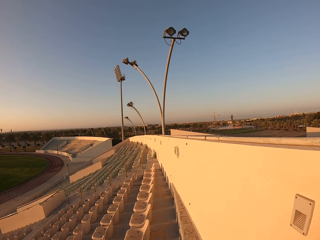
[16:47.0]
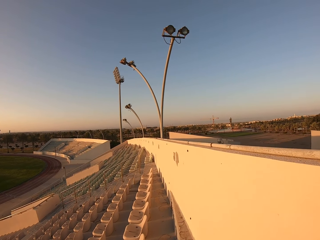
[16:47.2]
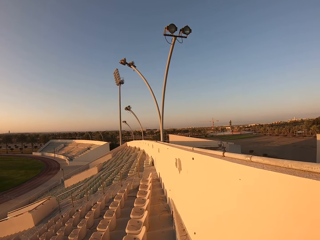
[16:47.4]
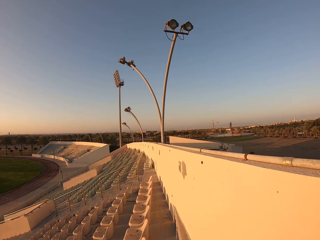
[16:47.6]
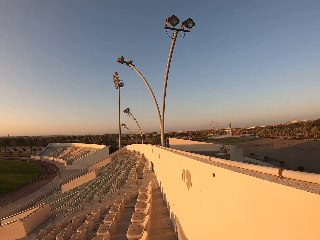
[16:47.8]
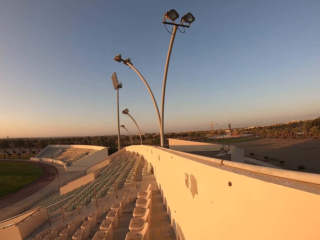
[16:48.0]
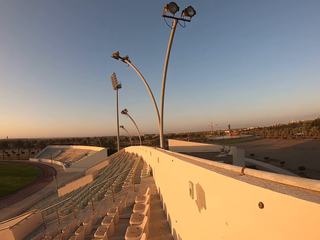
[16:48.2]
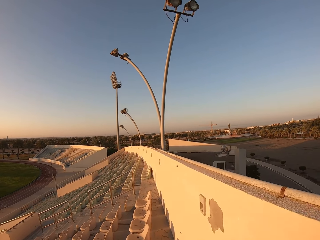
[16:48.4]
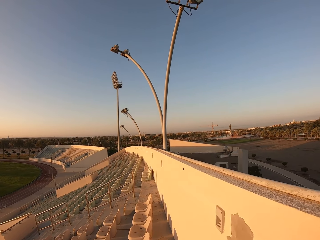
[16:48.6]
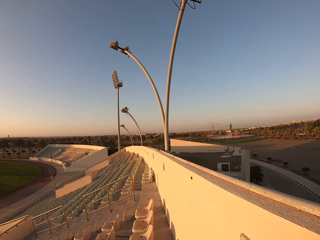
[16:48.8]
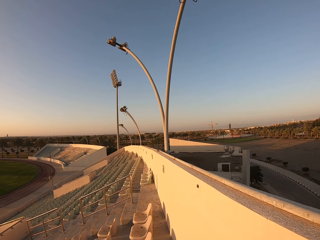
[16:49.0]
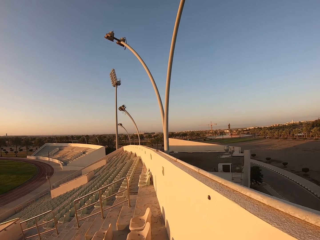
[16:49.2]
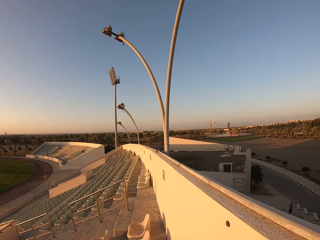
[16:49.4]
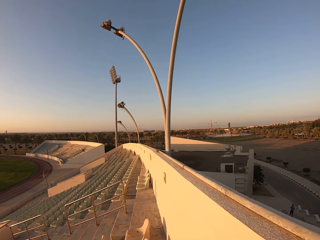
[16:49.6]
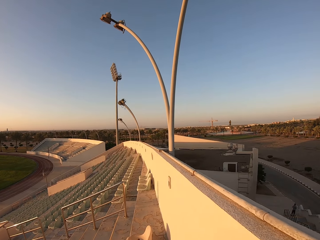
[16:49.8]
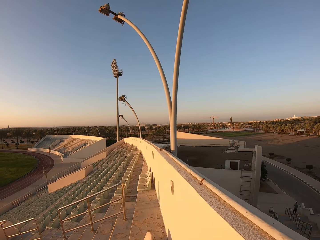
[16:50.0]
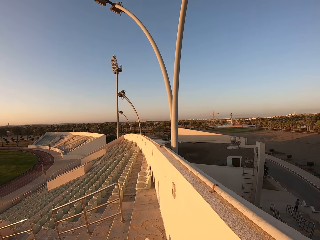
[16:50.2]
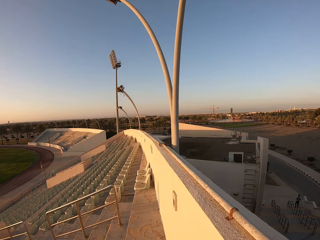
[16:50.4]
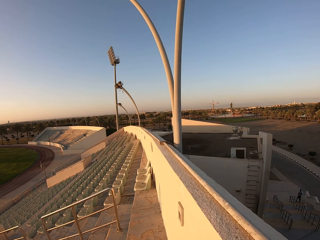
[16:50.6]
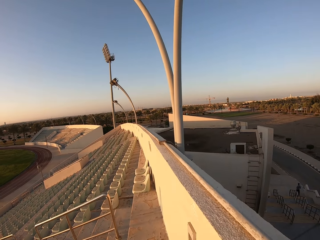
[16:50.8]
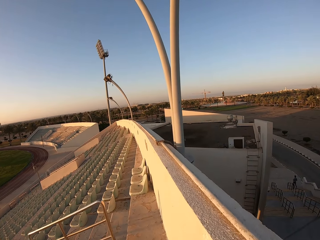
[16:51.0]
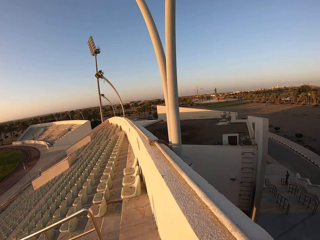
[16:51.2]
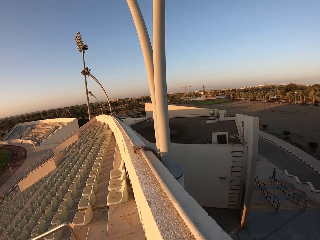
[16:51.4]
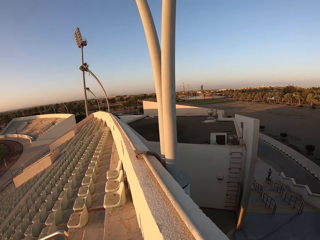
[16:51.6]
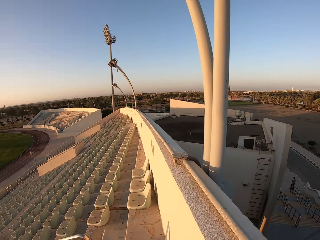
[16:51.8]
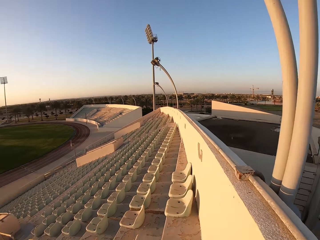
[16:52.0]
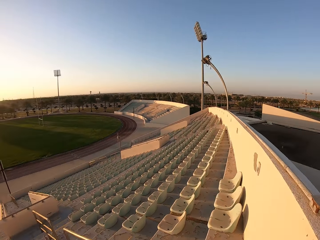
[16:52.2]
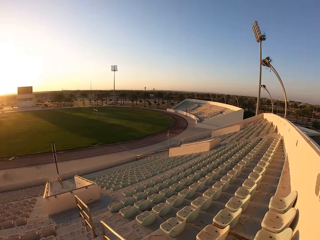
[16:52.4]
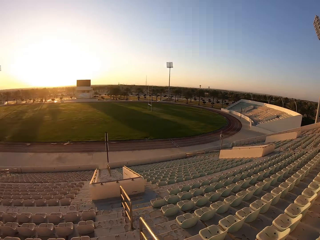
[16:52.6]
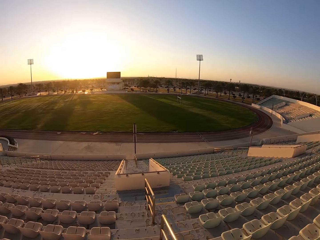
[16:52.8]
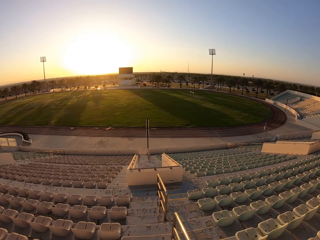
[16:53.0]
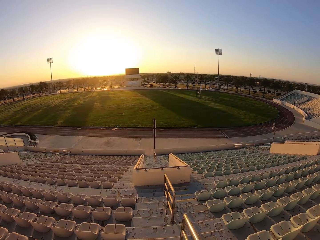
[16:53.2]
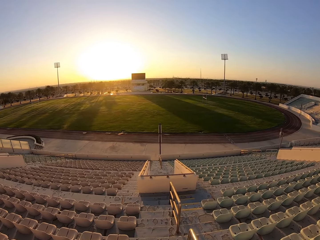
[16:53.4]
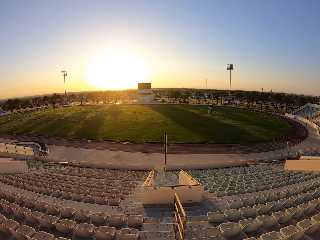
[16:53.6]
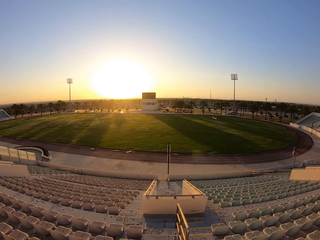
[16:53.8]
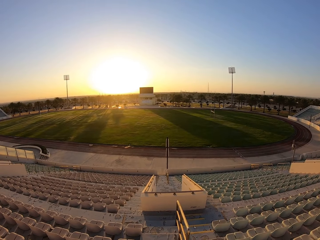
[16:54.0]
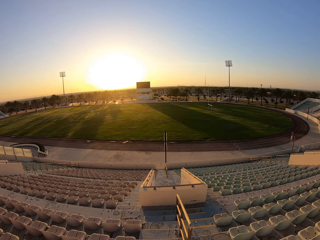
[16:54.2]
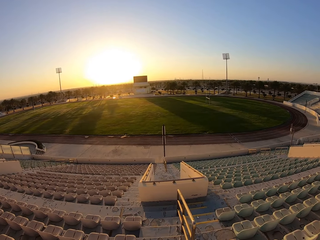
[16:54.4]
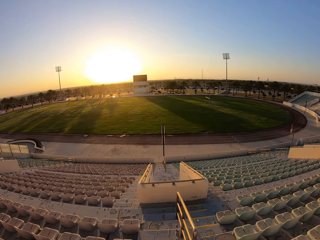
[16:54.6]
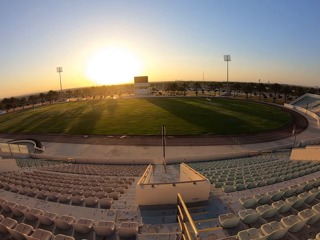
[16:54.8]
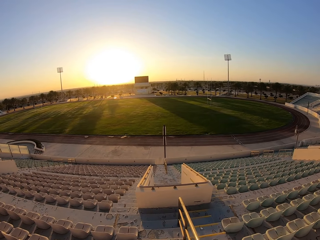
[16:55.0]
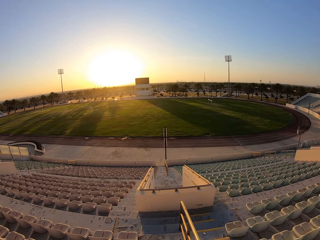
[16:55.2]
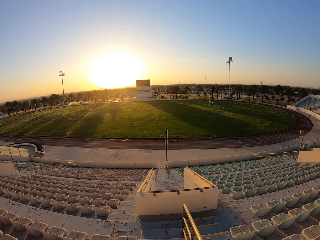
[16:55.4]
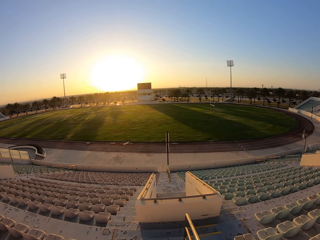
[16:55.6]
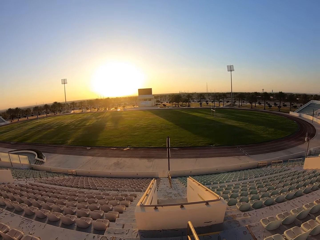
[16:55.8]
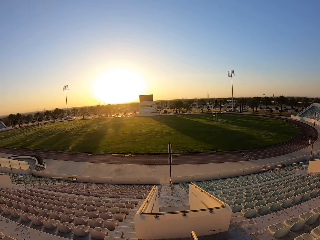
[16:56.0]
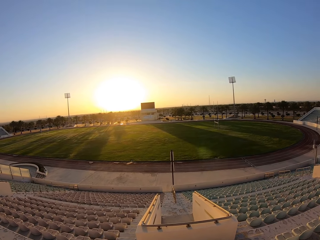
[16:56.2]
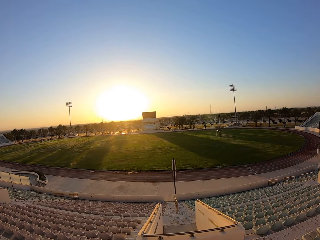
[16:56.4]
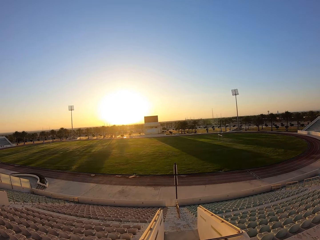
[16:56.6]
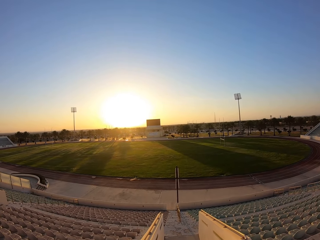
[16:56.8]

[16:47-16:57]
The camera wearer jogs down the stairs.

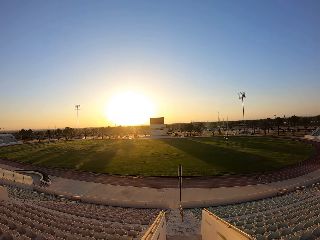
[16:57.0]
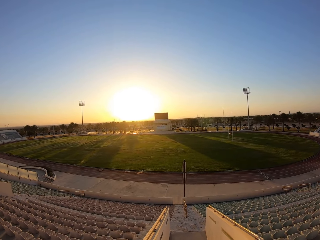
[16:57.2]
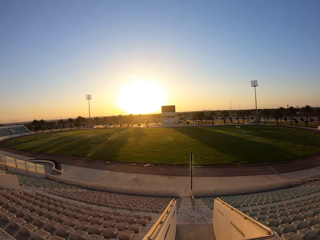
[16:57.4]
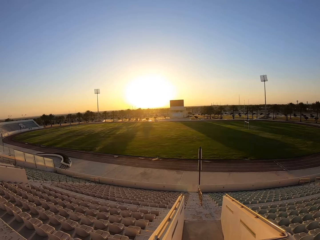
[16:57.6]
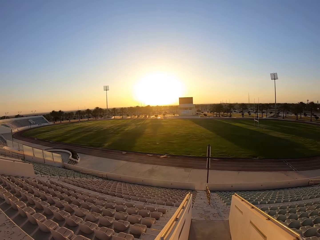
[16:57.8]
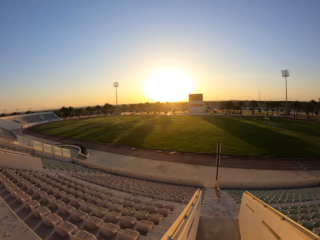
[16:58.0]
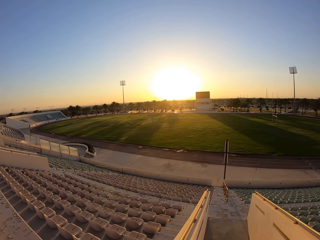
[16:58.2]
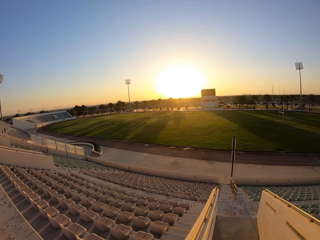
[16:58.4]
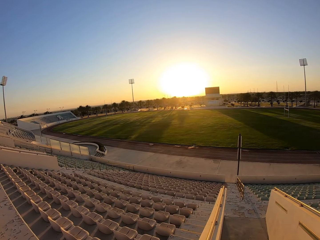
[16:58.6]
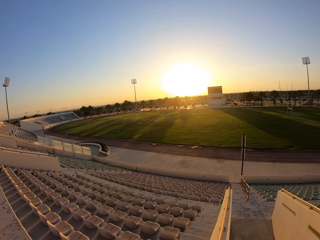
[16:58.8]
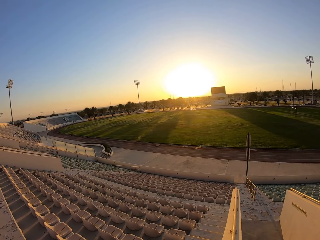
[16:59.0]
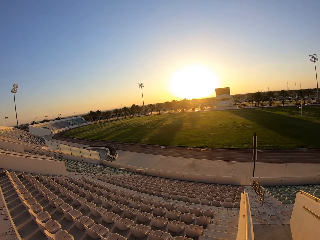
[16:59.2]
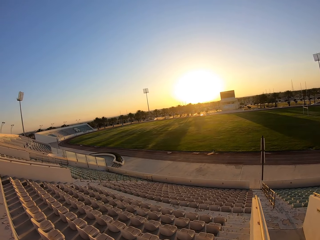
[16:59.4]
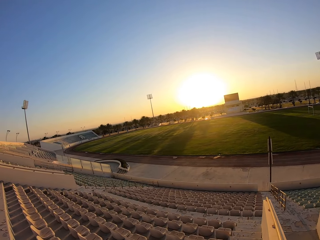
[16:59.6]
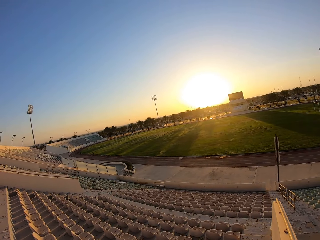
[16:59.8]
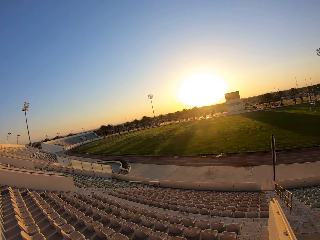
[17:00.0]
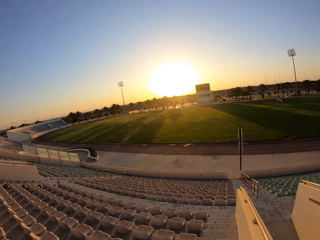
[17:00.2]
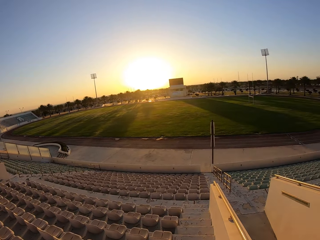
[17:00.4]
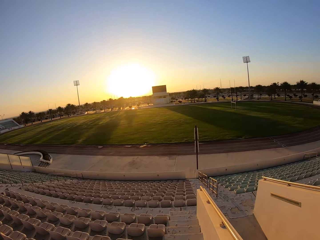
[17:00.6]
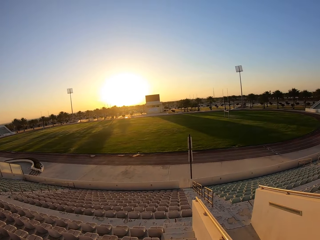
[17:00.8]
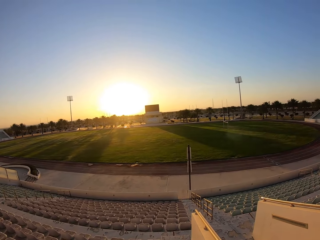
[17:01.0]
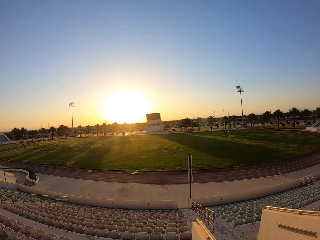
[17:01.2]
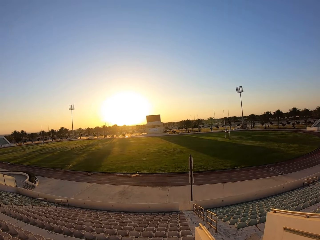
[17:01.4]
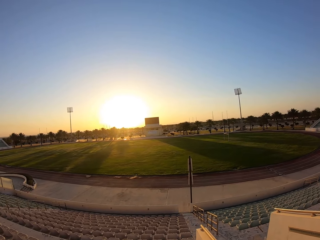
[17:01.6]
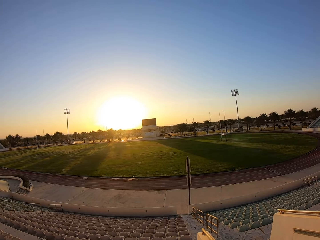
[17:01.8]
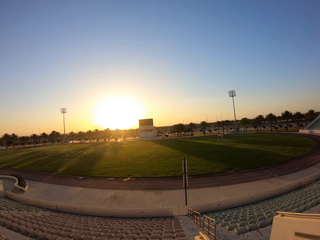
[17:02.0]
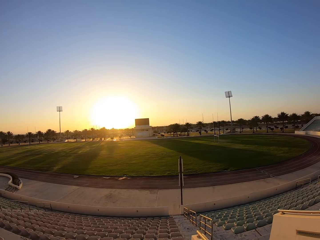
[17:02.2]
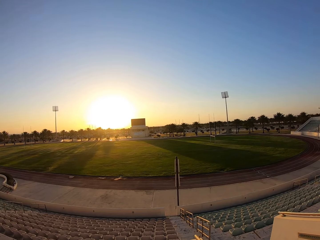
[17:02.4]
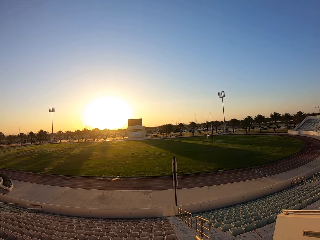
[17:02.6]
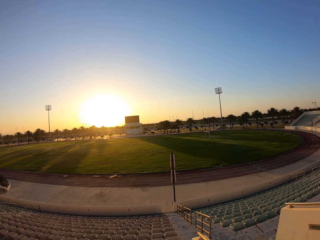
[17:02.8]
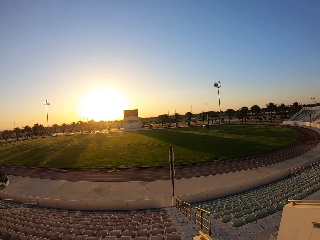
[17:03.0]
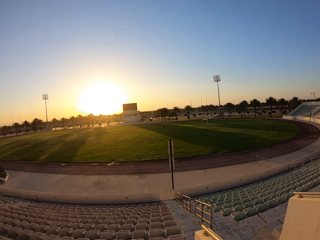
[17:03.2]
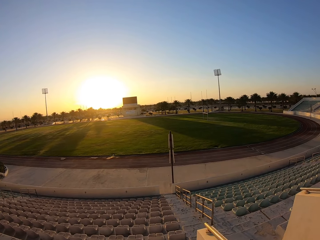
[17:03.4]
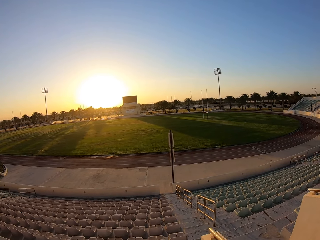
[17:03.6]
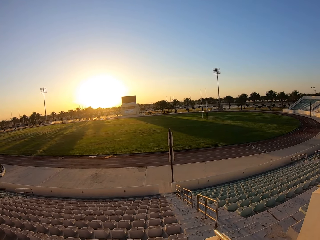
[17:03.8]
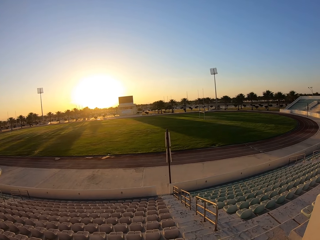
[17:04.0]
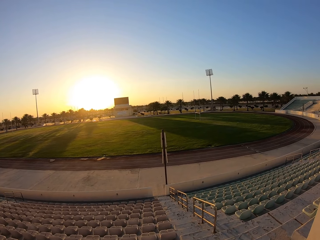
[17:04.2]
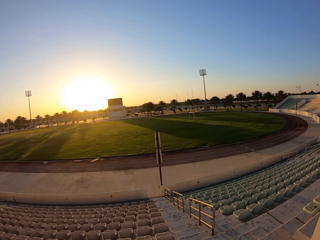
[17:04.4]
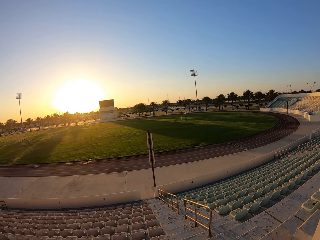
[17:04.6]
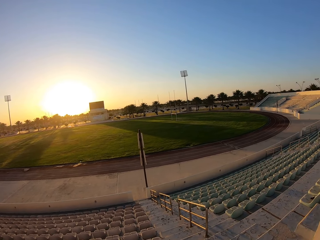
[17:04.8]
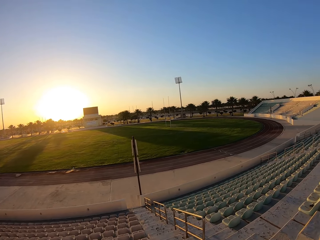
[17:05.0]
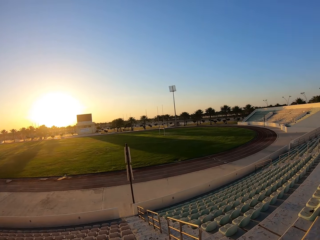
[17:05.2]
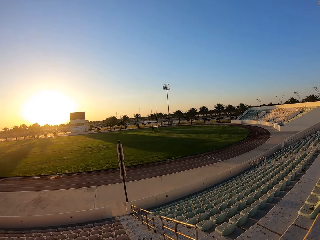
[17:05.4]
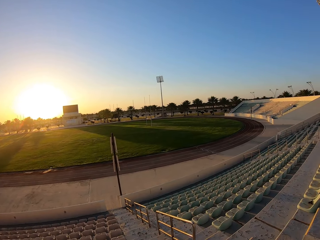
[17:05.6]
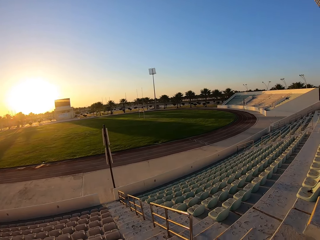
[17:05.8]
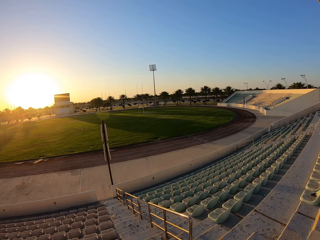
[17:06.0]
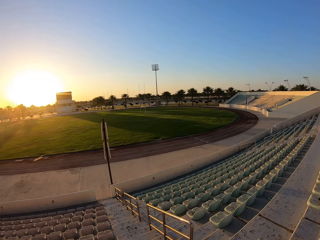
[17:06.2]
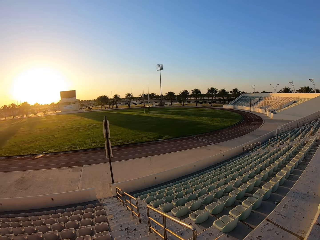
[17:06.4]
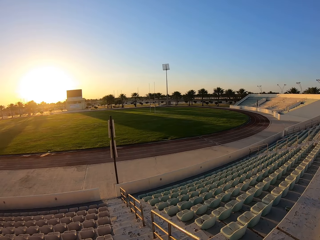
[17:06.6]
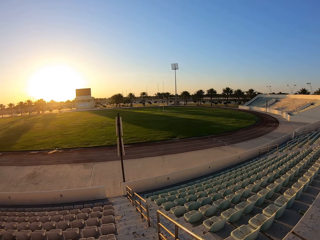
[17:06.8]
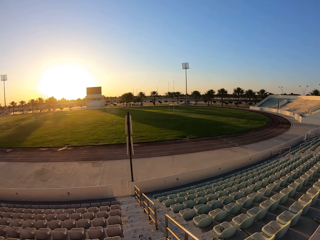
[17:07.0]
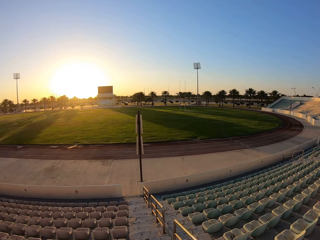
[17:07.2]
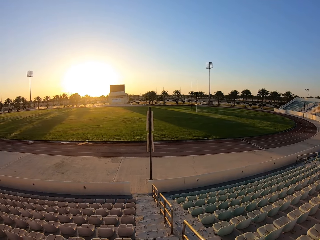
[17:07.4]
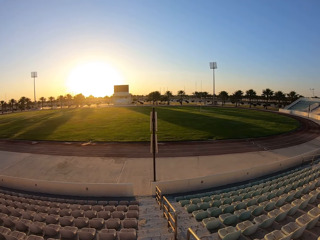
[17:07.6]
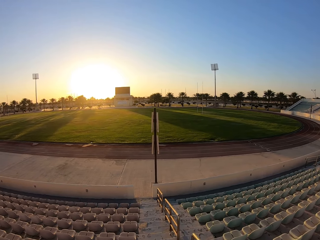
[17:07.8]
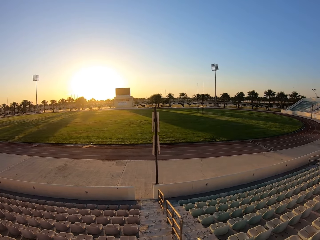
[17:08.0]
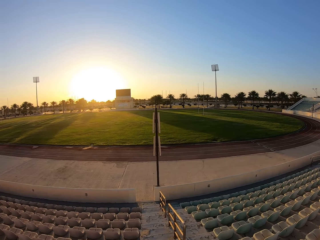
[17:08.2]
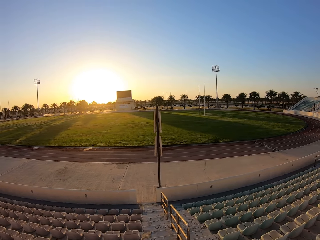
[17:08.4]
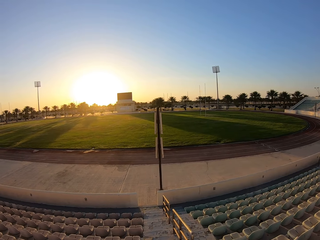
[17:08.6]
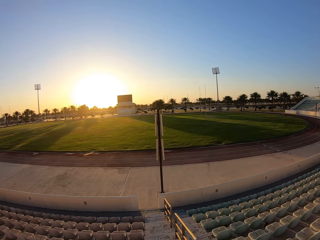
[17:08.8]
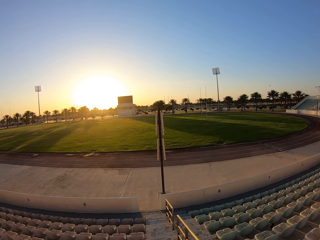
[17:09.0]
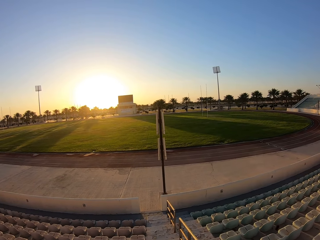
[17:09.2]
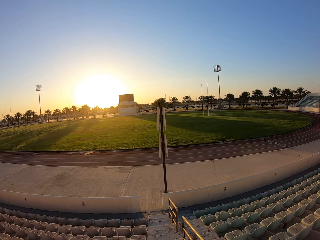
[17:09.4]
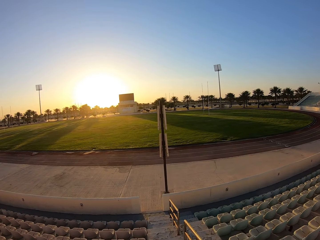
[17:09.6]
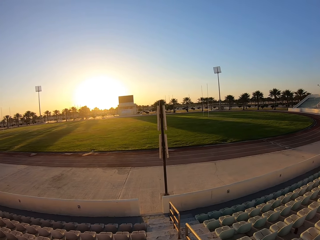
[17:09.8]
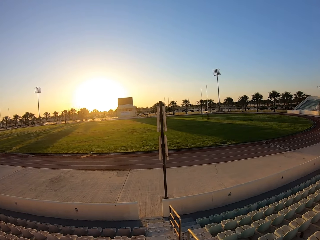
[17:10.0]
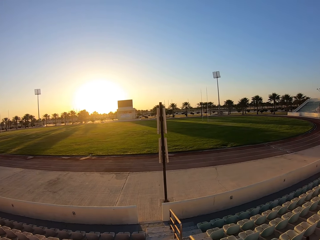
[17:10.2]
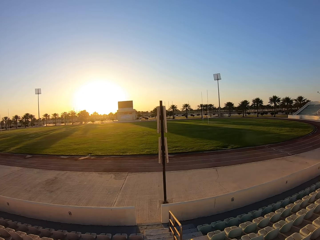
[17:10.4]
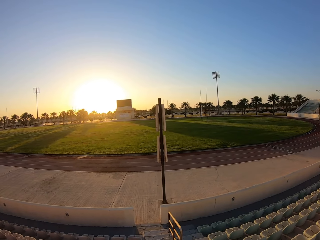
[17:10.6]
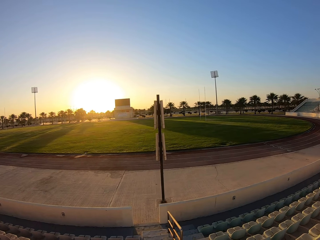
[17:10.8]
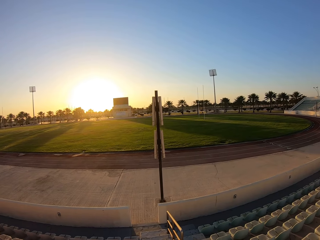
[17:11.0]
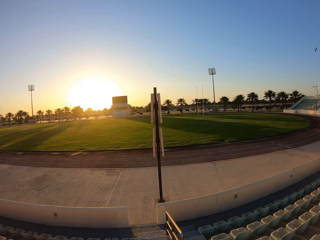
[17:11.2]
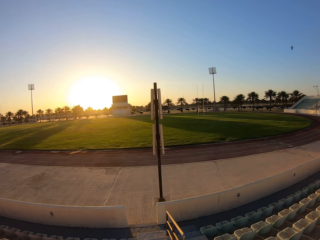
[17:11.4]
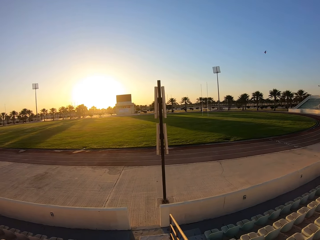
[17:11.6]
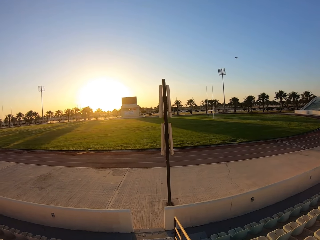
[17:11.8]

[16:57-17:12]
The camera wearer looks around the stadium. They walk around the stadium.
